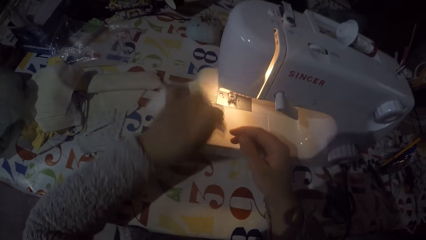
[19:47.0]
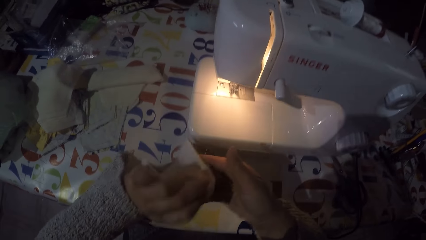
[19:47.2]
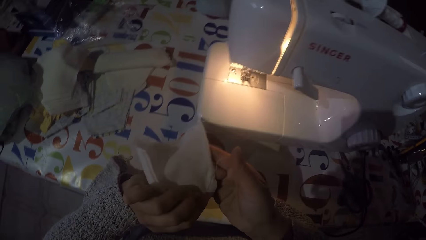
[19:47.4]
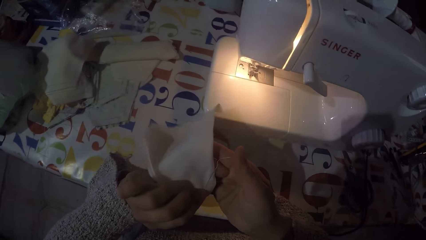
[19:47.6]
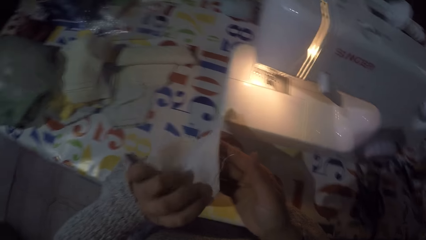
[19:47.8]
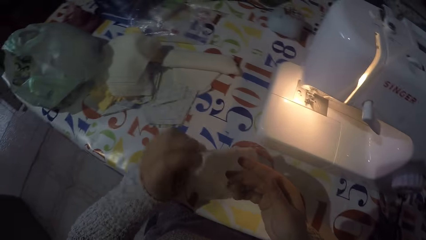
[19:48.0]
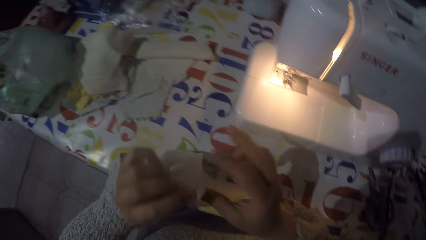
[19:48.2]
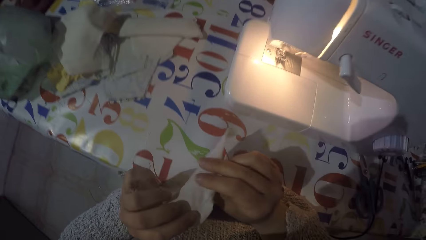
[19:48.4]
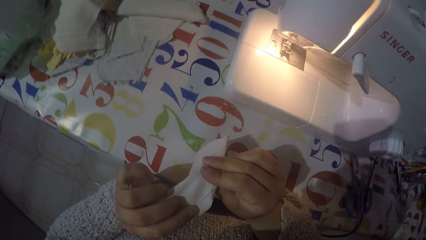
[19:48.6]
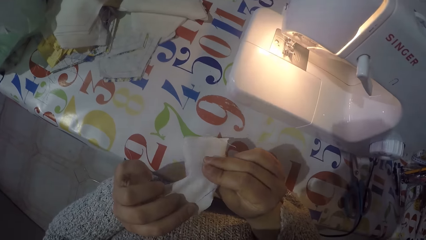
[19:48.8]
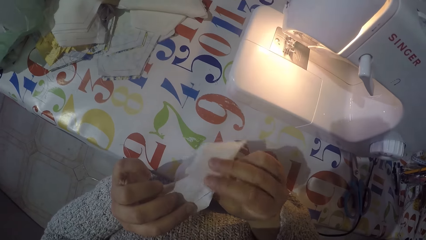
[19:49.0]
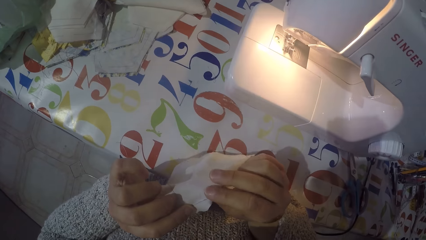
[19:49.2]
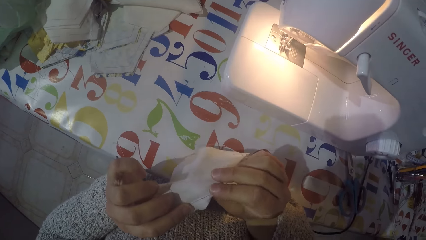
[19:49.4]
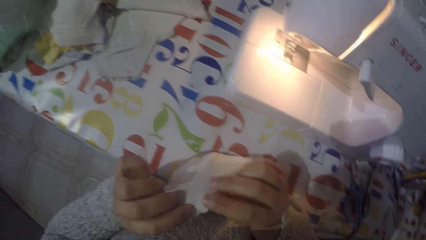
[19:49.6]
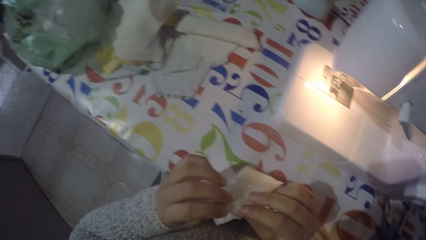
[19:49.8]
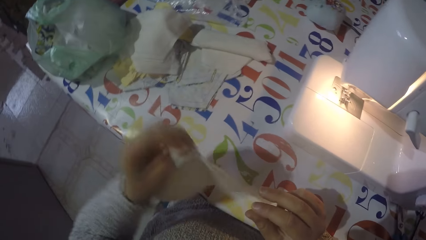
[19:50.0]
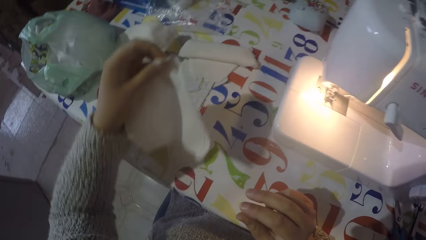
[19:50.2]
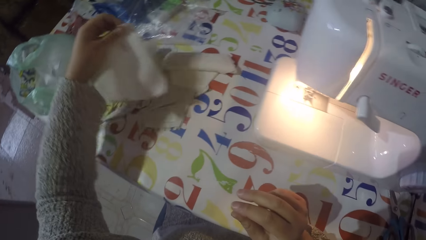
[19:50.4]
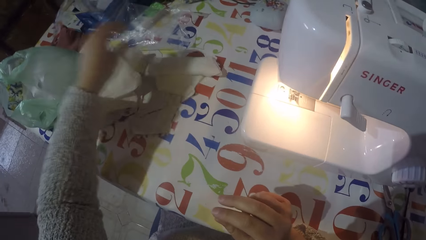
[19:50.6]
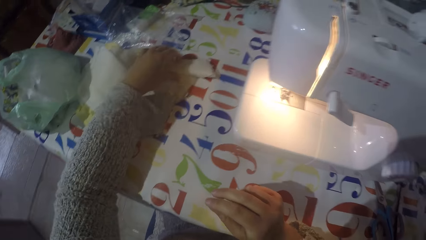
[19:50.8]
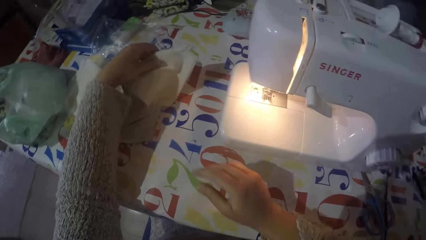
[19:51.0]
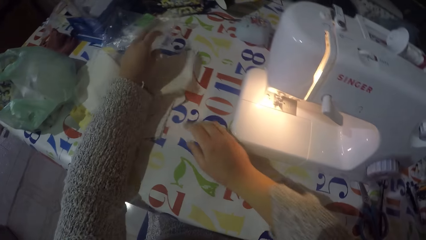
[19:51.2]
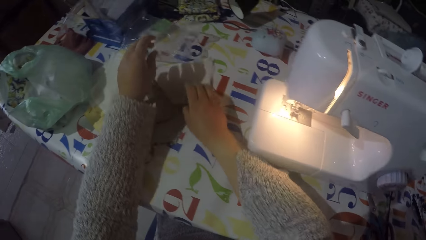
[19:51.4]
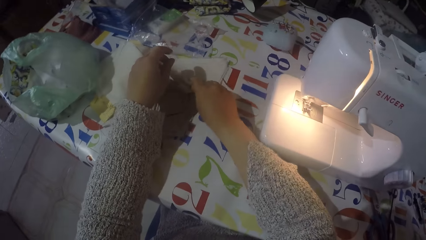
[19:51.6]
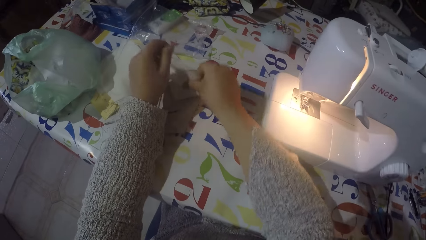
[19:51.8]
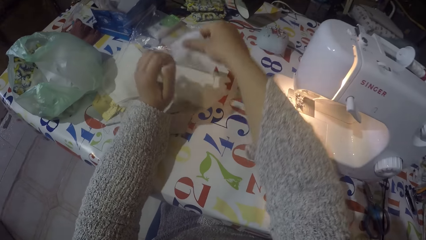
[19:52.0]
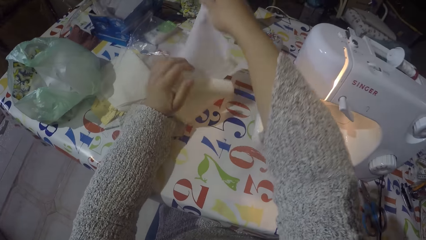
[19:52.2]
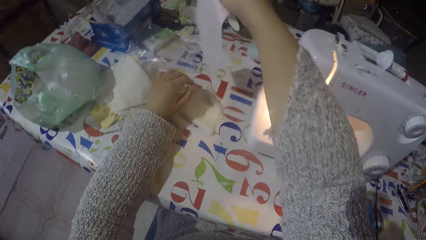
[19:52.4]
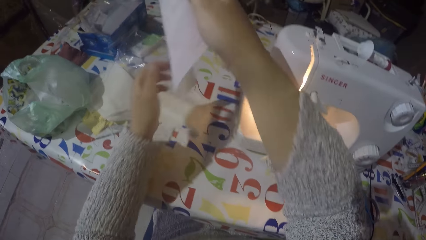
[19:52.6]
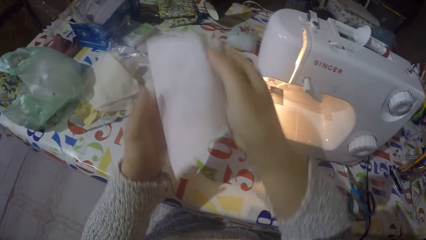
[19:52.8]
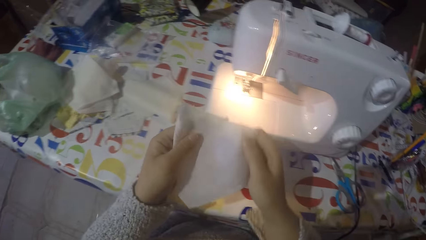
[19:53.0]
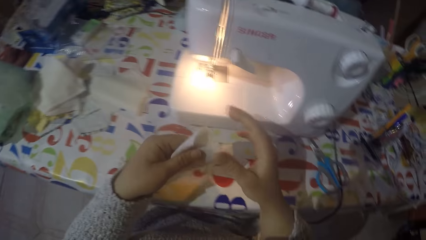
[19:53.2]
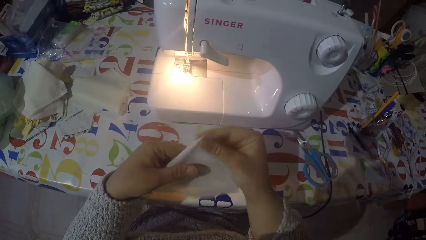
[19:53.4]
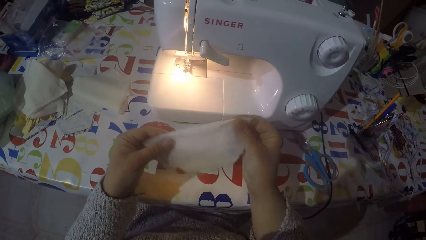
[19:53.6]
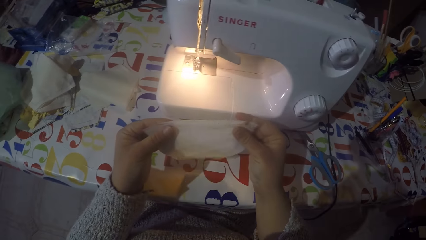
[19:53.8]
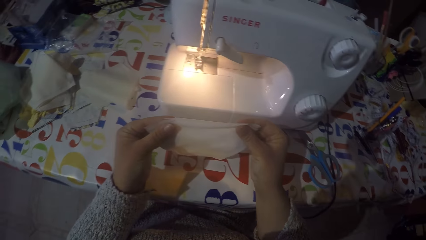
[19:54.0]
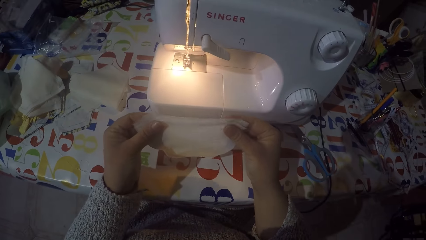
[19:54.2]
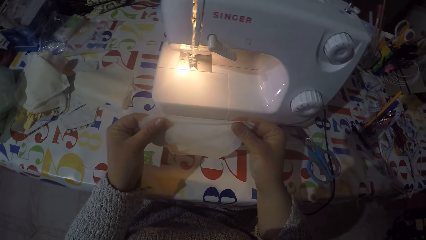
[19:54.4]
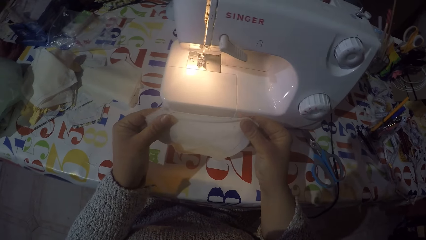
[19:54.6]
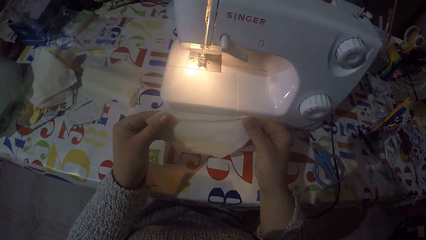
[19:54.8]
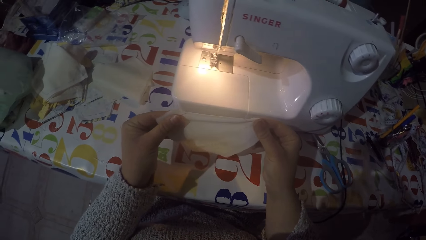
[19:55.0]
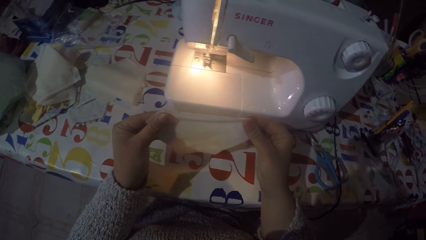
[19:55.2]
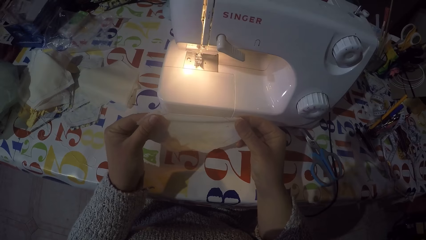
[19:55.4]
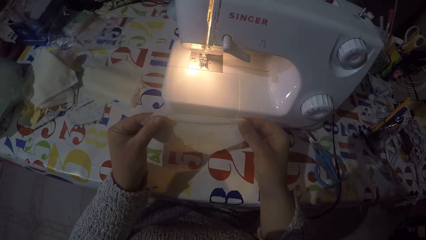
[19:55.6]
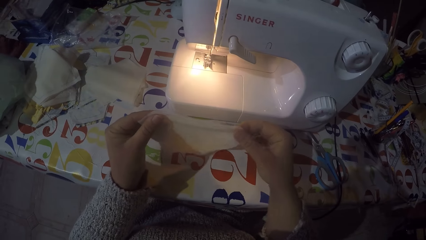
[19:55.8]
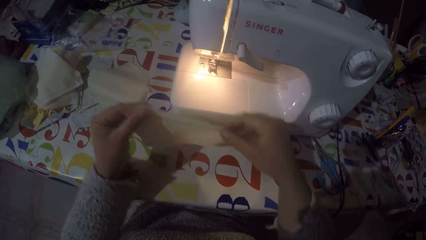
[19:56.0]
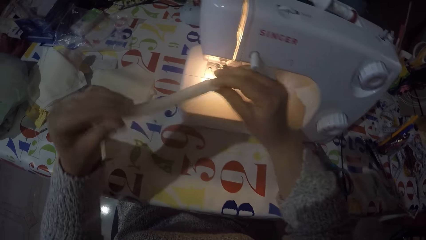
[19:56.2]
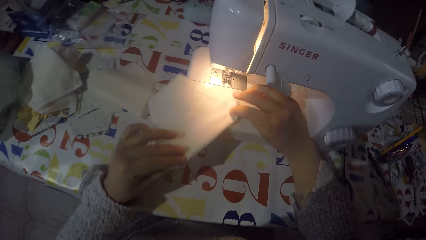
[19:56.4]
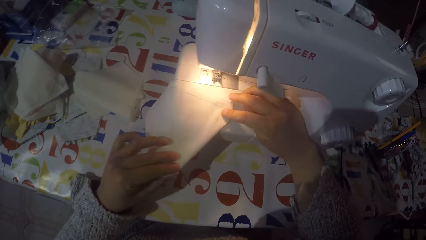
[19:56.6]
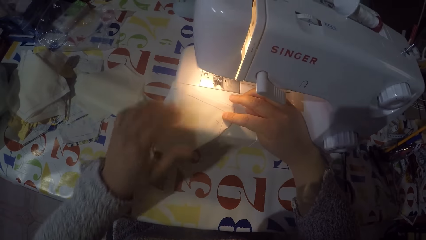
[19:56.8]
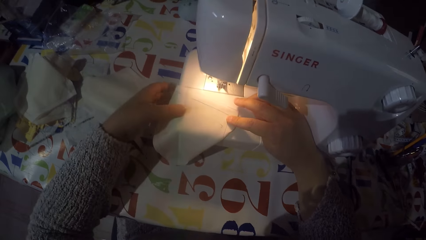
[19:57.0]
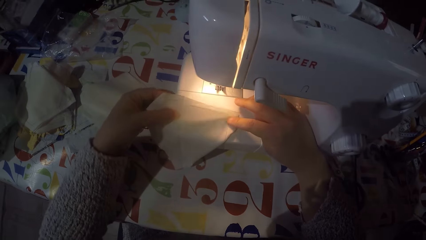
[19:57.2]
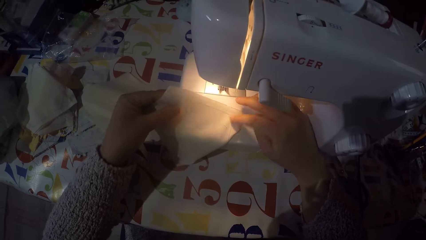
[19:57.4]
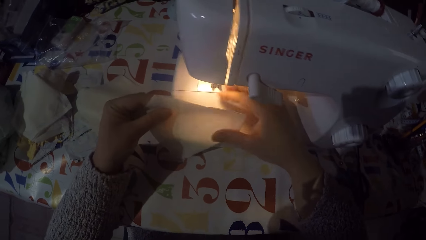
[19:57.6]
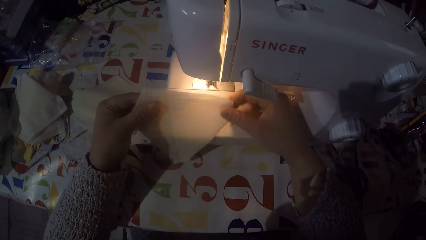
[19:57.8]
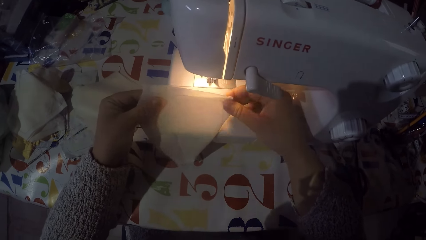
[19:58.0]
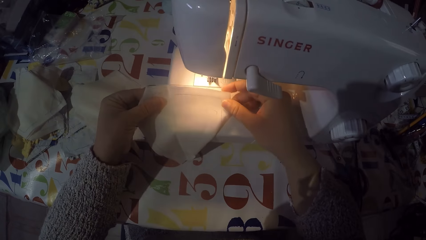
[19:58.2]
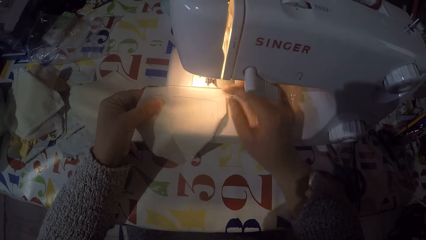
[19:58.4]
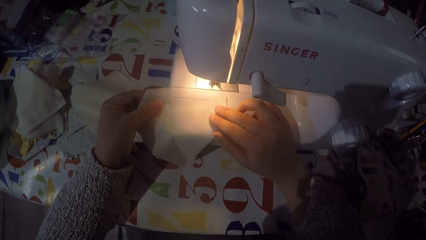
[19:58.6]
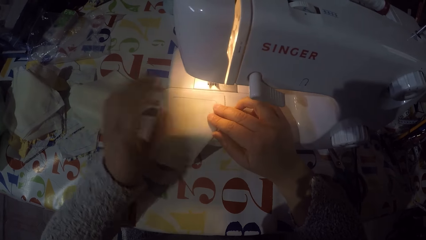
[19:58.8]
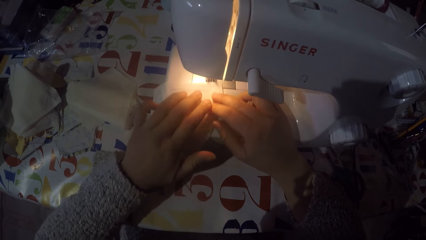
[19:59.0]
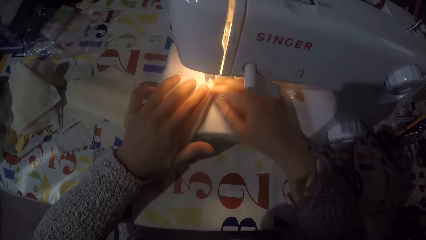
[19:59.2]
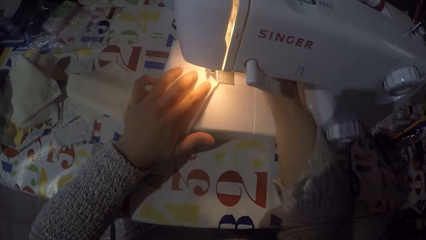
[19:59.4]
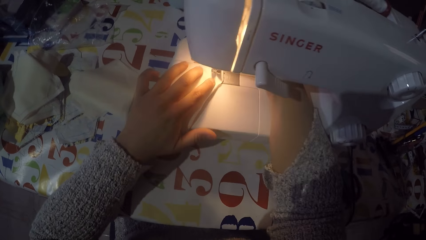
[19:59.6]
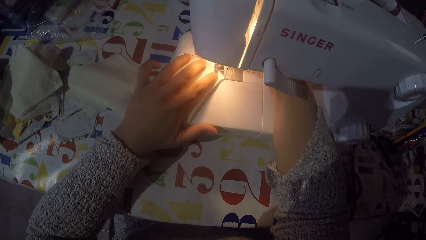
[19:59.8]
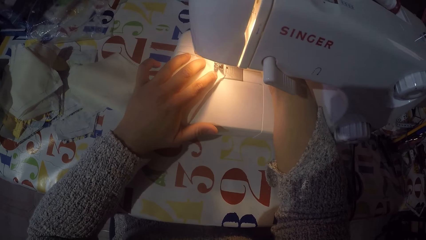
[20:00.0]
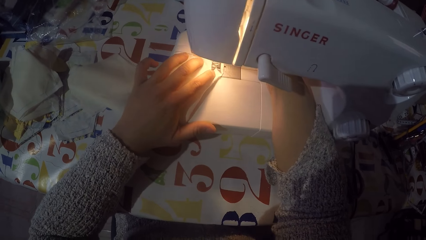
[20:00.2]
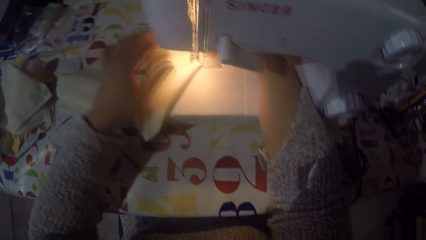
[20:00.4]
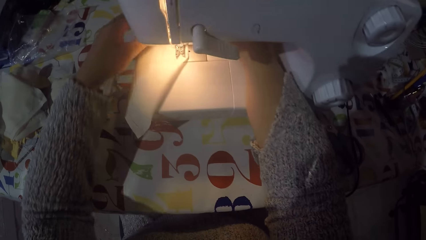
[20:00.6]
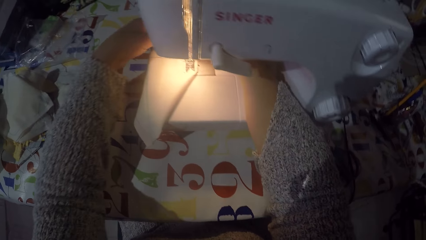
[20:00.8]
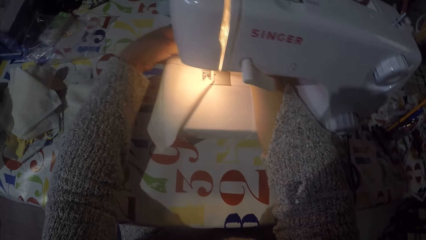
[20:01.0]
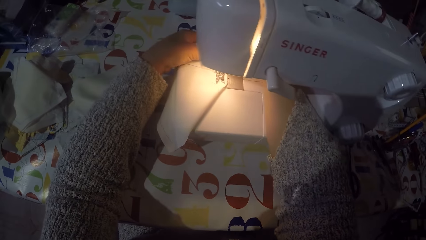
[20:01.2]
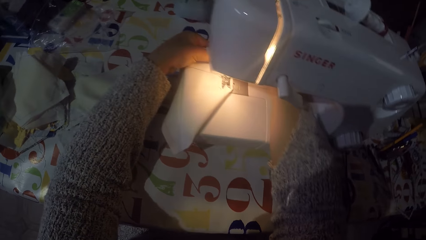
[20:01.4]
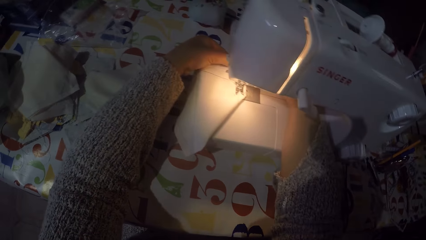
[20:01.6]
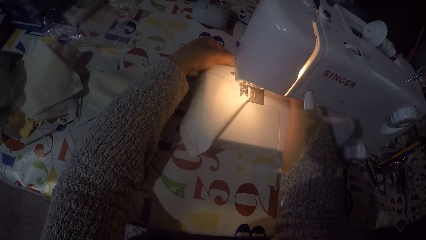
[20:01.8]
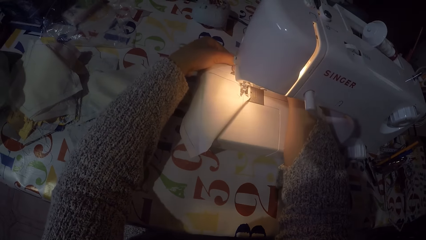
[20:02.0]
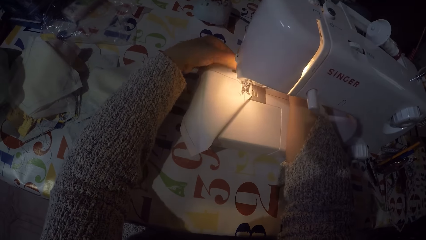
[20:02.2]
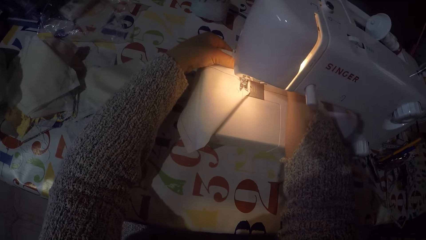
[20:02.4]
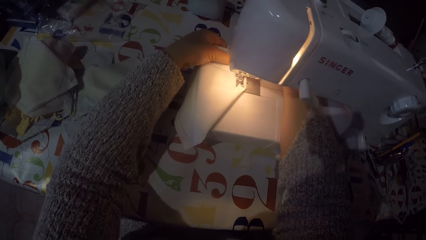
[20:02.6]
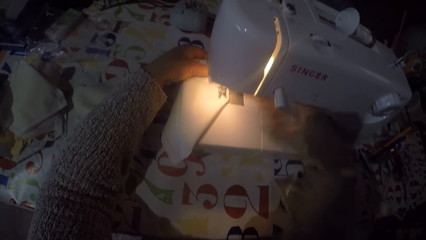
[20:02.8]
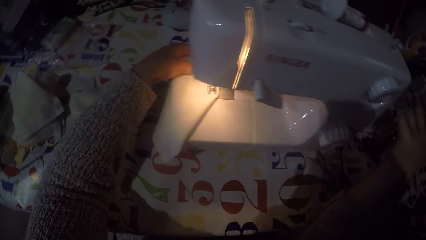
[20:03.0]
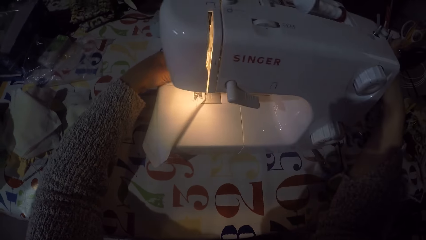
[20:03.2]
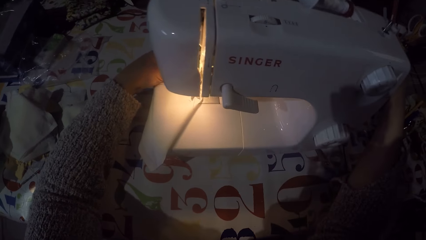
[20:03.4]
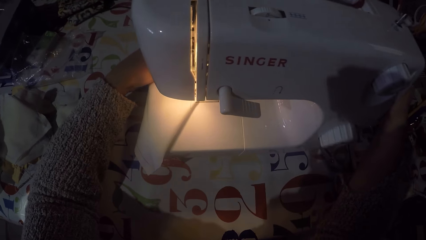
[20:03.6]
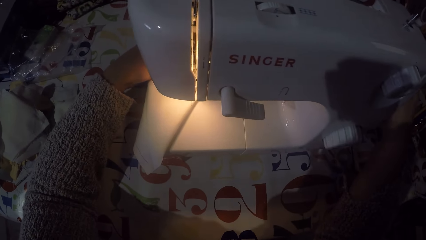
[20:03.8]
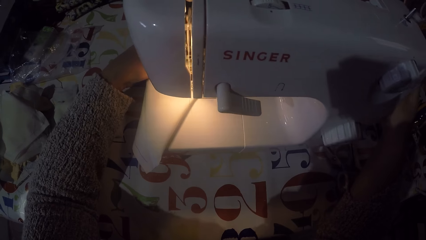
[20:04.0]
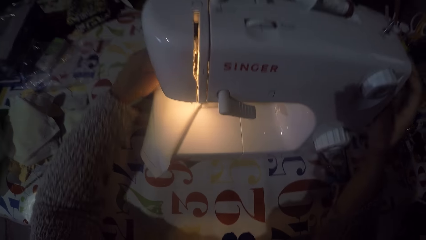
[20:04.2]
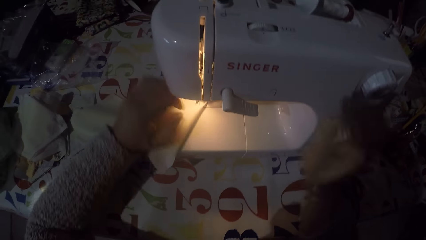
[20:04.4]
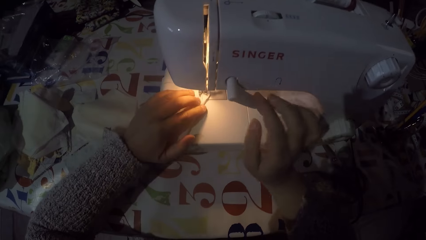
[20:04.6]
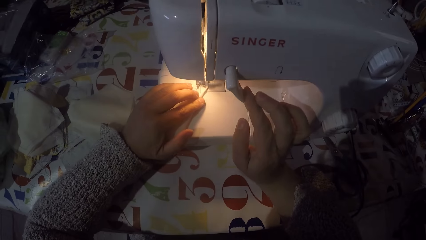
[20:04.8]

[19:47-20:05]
The camera wearer removes the piece of cloth from the sewing machine. He looks at the piece of cloth. He puts the piece of cloth on the table with the rest with his left hand. He touches a piece of cloth with his left hand. He picks a piece of cloth from the table with his right hand. He pulls a piece of cloth from the rest. He folds the piece of cloth. He holds the piece of cloth with both hands. He puts the piece of cloth on the sewing machine. He touches the hand wheel with his right hand.
